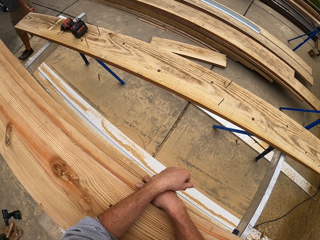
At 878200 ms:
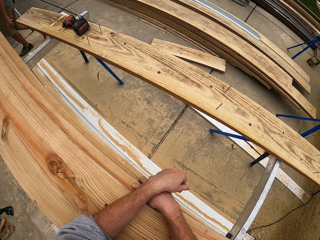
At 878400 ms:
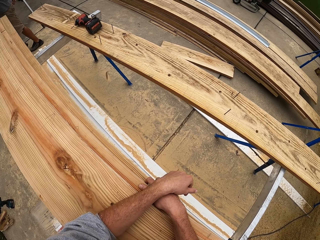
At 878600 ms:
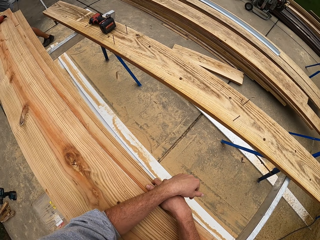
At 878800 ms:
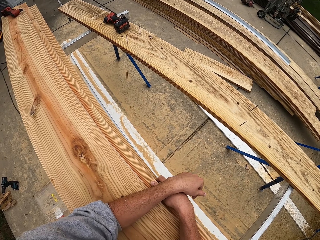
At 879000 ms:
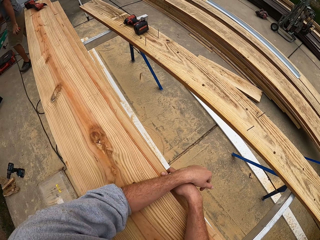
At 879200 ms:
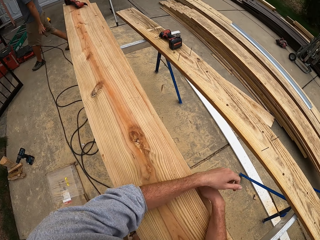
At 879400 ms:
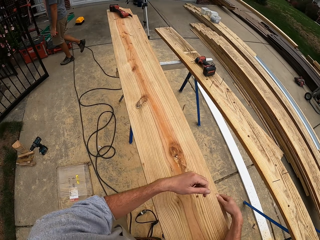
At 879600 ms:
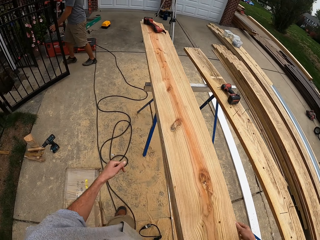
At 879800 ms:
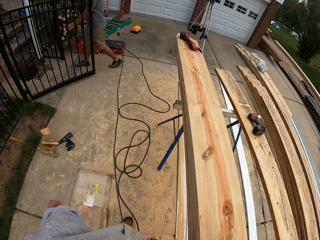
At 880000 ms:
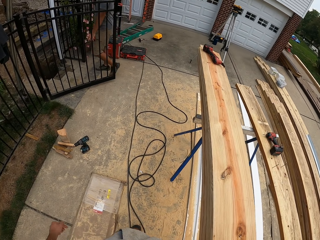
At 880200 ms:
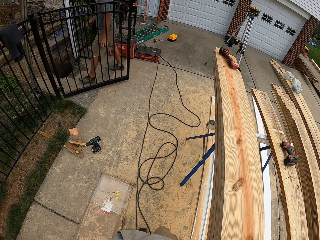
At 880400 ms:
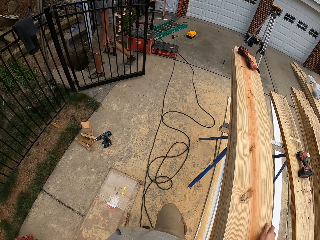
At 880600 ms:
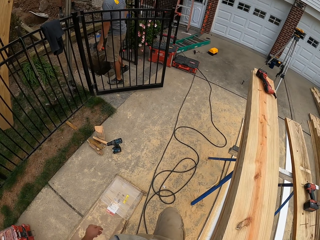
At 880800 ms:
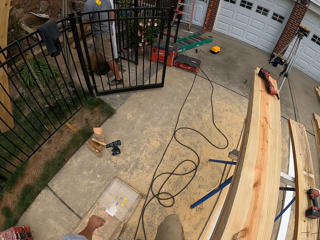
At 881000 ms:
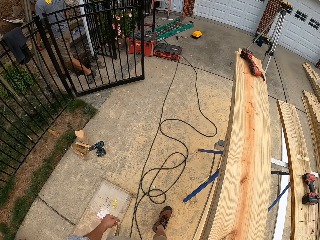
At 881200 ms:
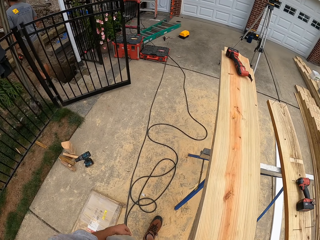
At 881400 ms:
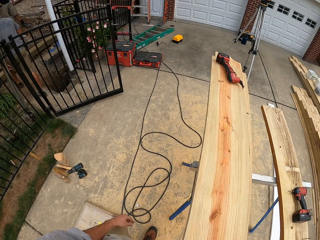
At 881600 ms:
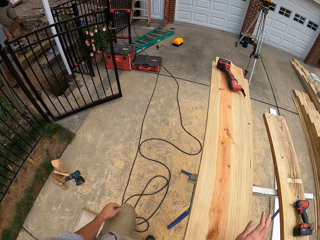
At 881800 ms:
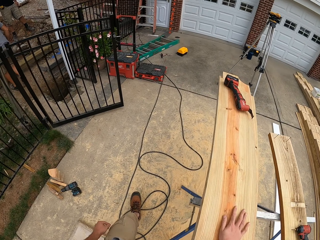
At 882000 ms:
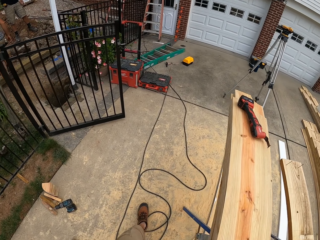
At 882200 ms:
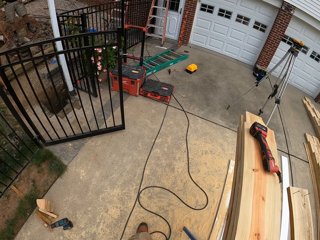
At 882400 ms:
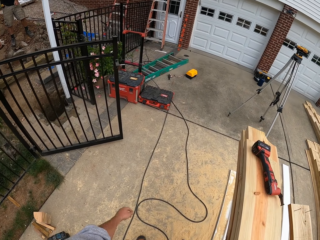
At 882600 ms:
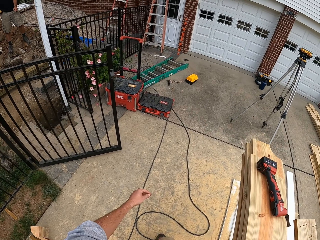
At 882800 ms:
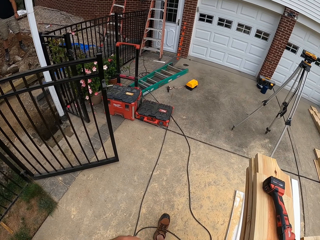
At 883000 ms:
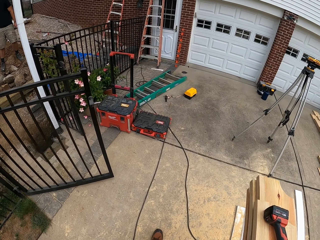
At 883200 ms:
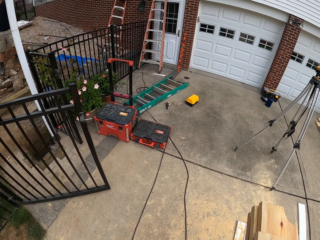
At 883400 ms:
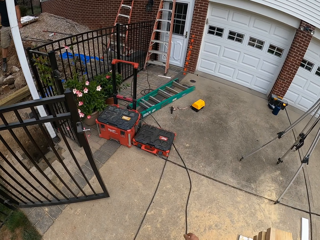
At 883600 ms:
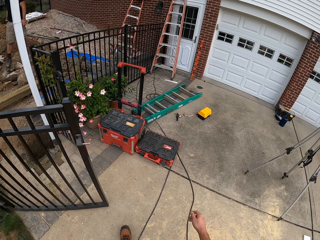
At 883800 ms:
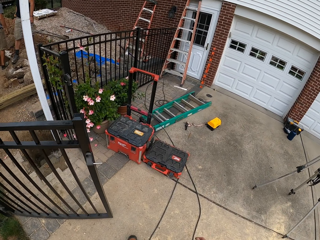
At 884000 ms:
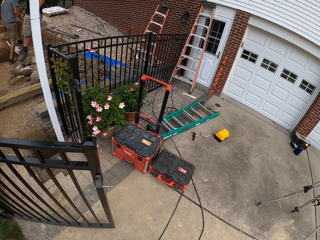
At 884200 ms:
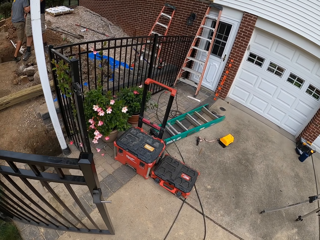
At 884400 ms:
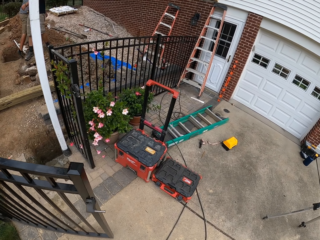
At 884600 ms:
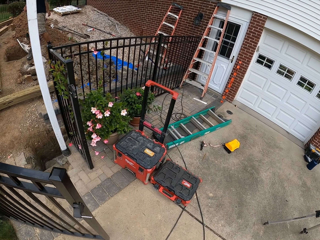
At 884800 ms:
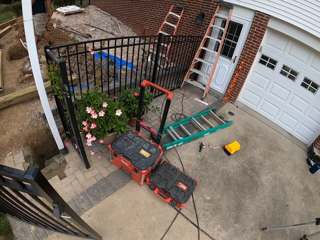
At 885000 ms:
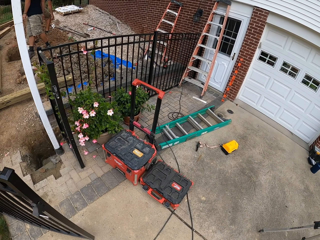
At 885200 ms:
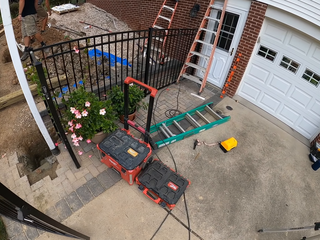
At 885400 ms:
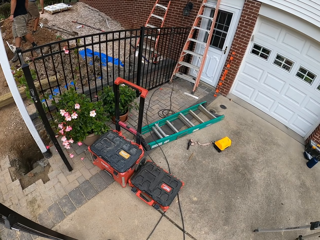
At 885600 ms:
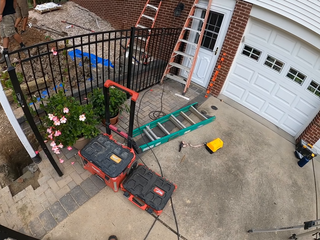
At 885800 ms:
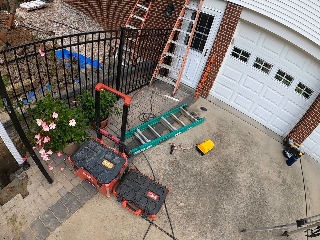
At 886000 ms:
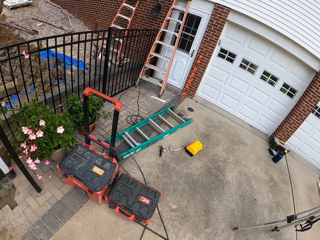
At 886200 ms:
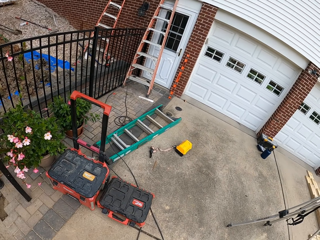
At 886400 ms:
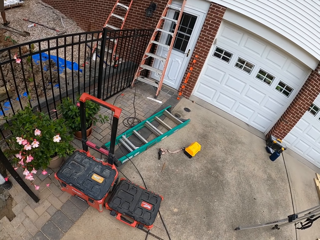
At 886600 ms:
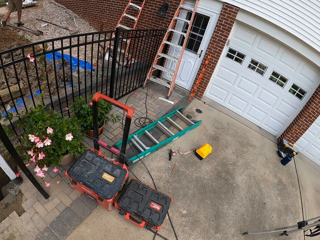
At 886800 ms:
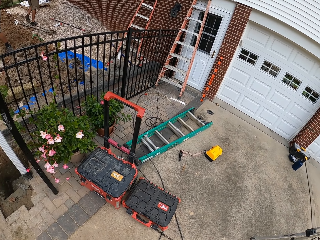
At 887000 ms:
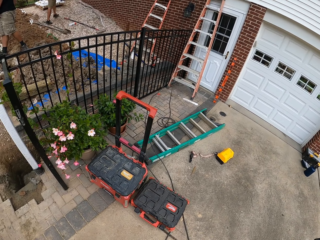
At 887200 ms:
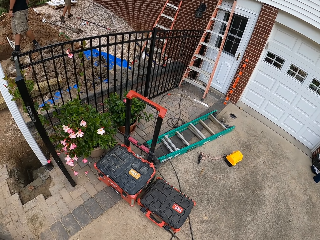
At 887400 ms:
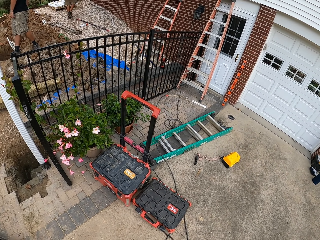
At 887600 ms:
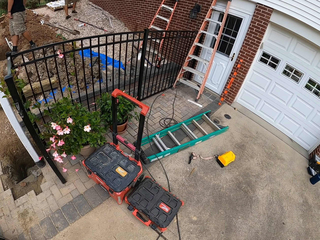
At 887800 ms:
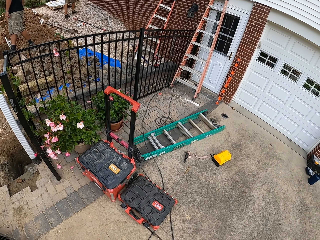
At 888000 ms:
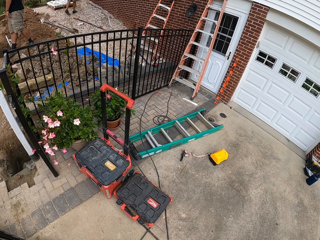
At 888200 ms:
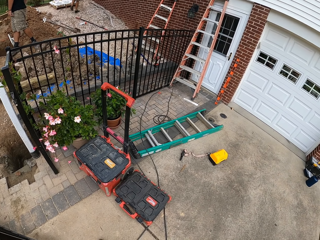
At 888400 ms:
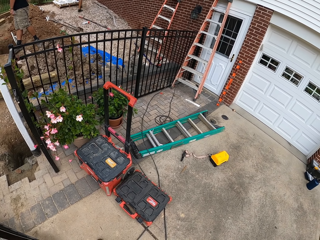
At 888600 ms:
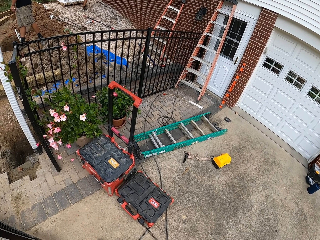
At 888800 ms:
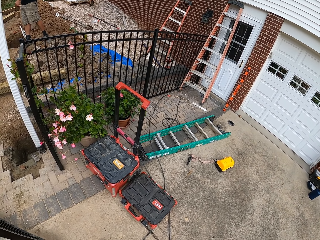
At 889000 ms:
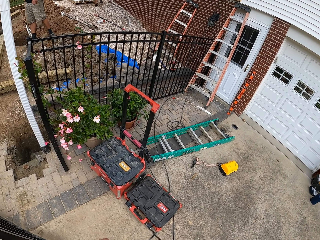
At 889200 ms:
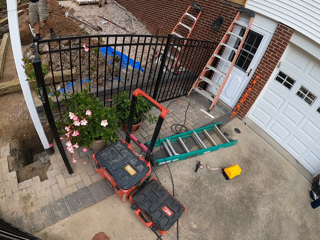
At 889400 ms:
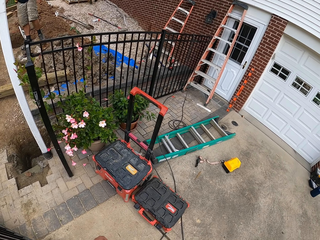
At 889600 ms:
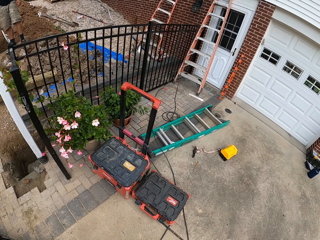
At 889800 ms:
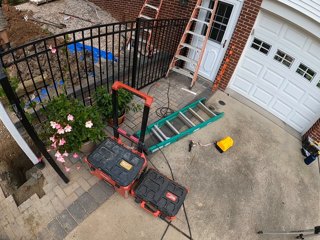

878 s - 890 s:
The camera wearer moves around the compound.

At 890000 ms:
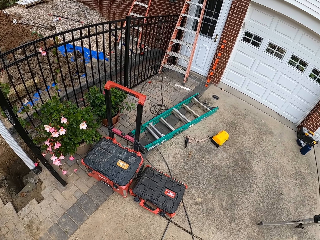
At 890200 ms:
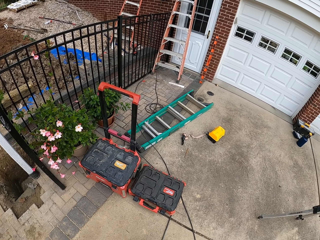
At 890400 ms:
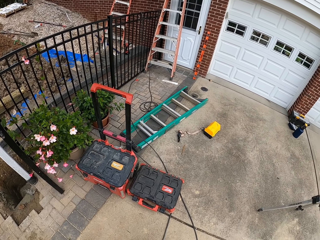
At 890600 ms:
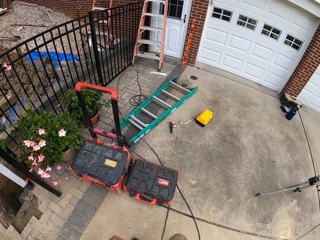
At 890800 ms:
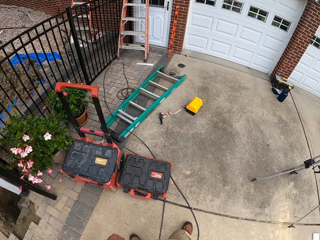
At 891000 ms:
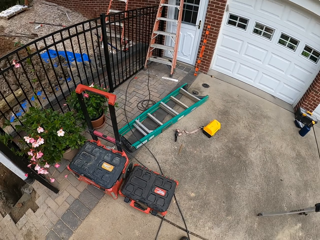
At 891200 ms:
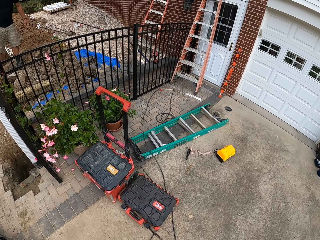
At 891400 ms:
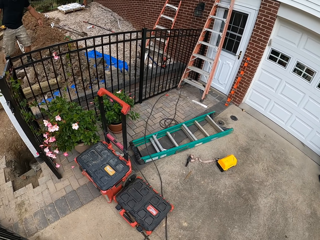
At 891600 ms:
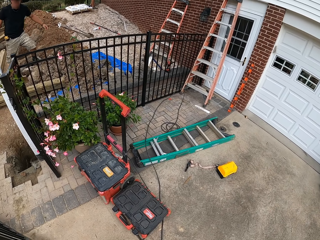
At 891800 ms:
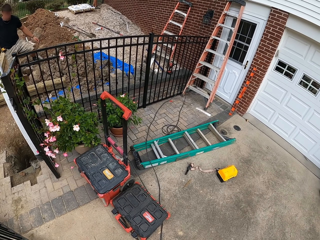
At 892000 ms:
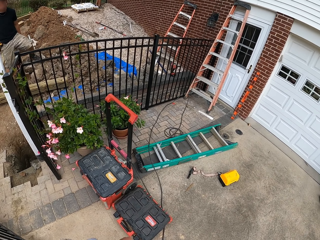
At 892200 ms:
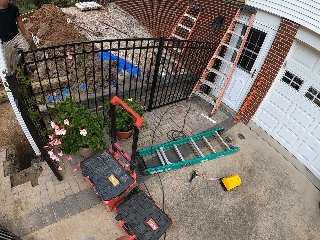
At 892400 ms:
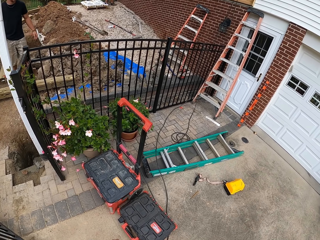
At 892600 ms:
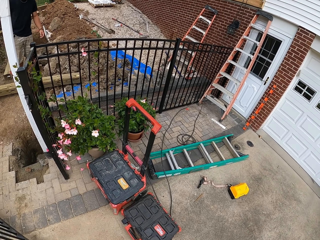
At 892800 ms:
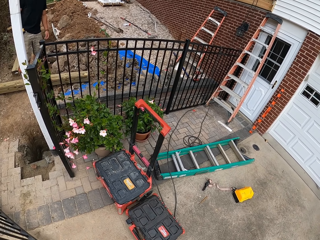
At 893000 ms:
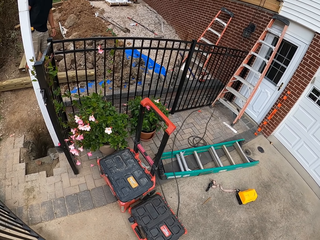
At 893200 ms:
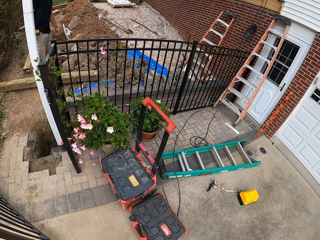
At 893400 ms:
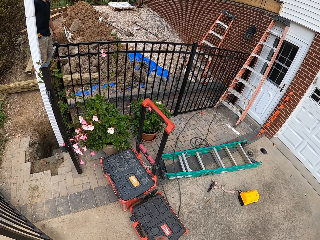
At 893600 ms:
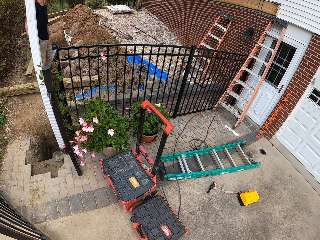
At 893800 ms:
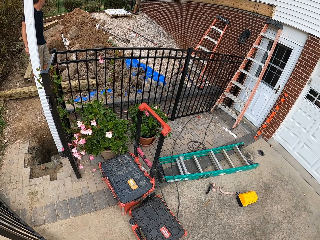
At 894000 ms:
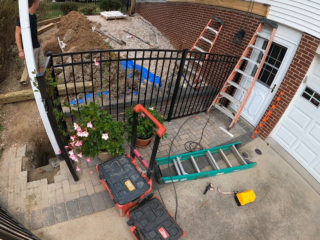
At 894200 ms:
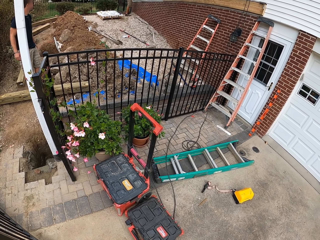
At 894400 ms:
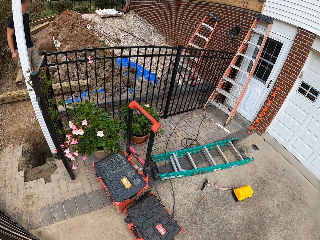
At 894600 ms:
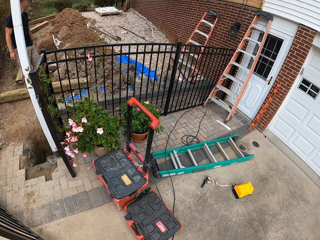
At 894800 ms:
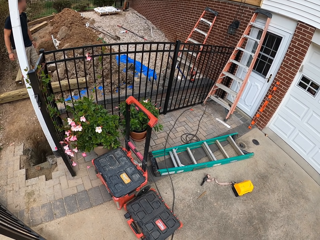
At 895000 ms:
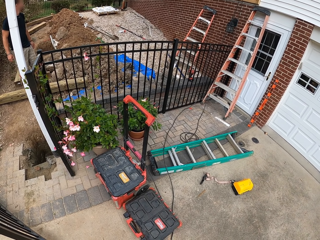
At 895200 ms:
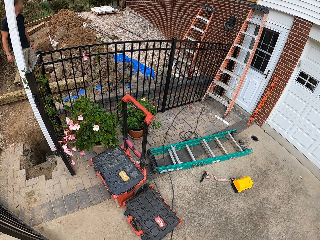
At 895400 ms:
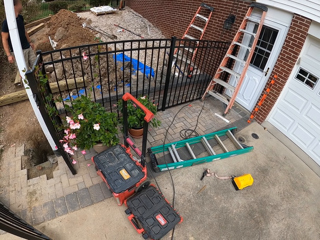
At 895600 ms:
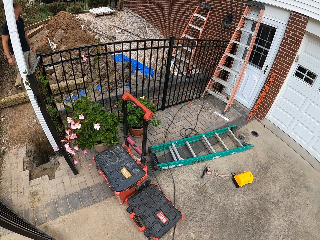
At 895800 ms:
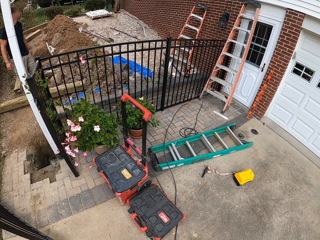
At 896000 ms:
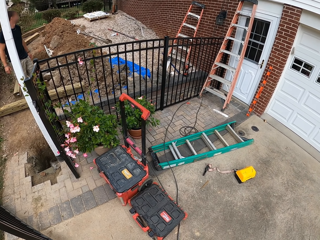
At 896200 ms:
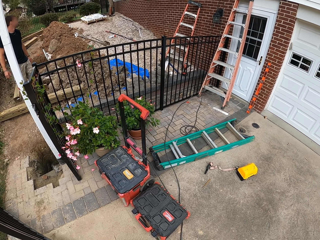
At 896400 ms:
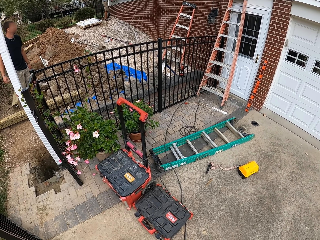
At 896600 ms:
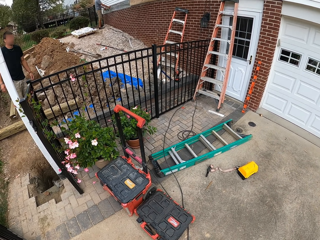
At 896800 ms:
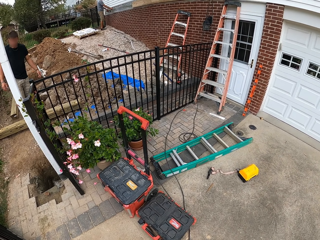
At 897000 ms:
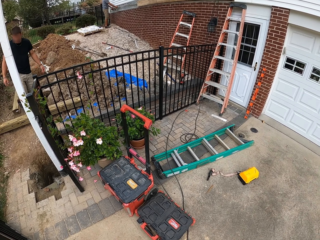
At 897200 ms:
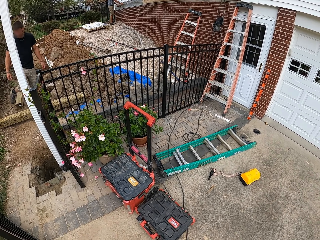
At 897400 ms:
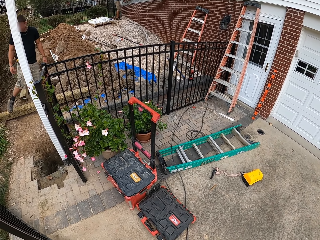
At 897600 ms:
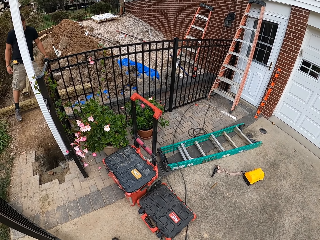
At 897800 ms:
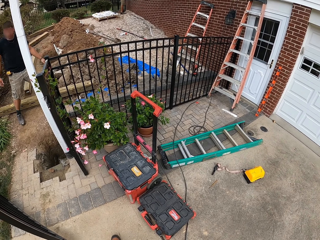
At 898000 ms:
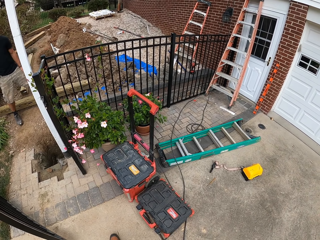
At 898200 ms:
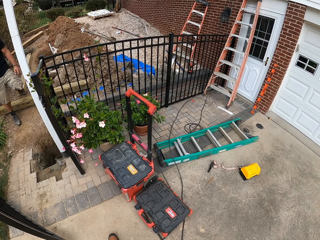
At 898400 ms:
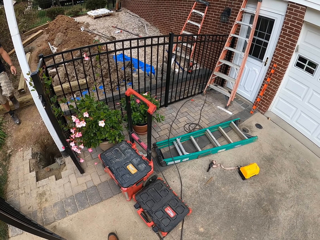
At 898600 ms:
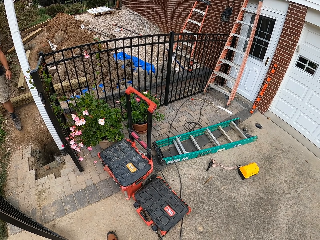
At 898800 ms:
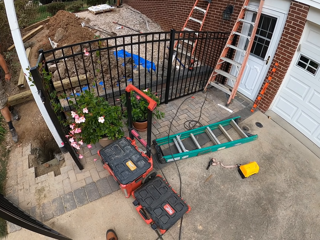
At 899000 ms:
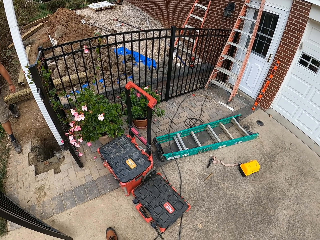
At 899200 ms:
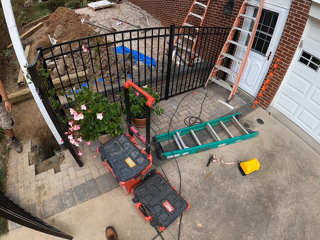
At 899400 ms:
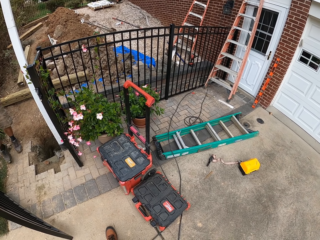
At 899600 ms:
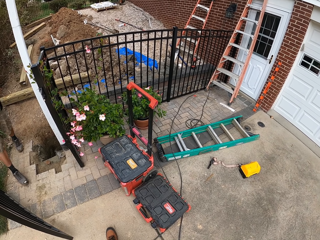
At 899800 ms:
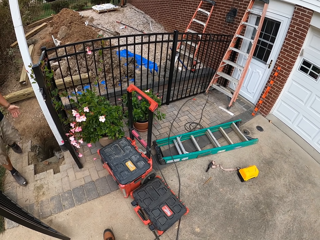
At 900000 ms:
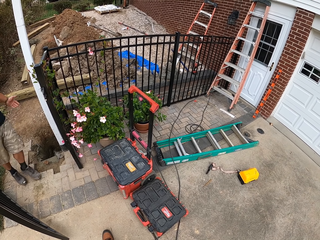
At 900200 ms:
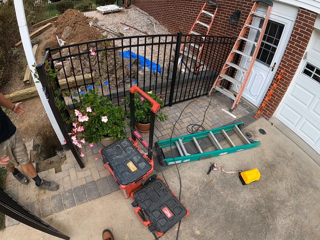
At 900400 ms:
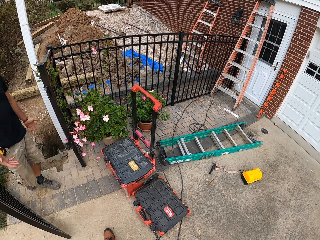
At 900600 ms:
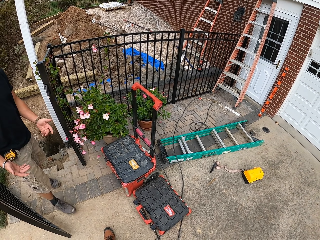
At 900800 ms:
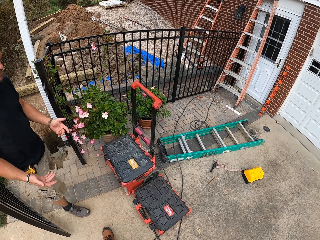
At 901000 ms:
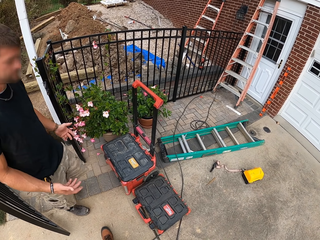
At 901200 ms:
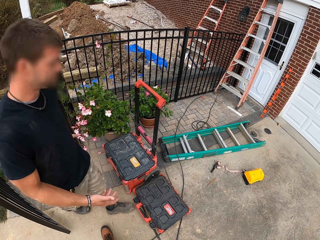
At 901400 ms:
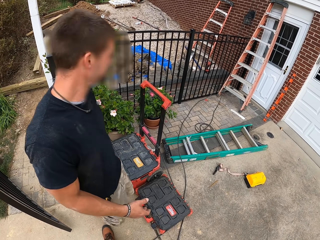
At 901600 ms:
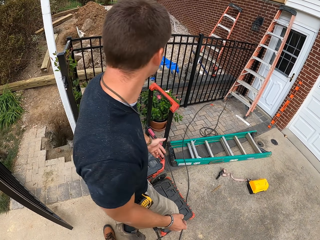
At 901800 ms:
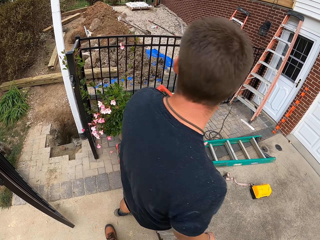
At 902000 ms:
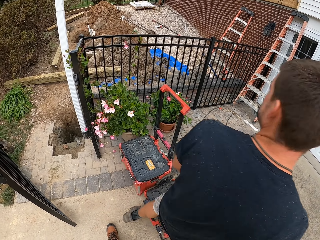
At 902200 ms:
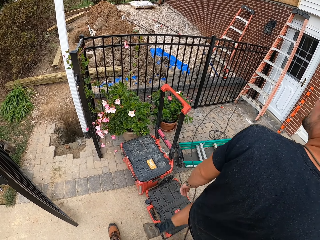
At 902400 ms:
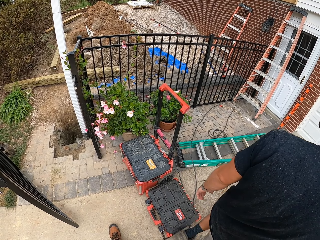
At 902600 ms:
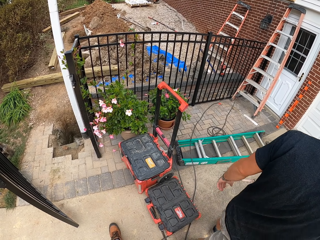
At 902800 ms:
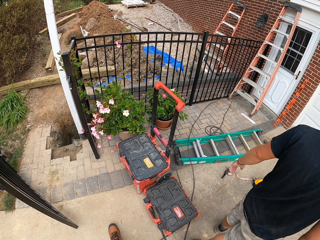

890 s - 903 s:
The camera wearer looks at a man in the compound. The man moves around the compound.
